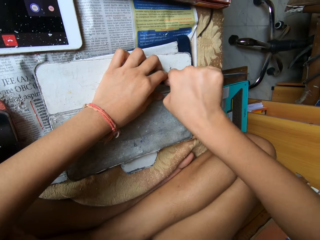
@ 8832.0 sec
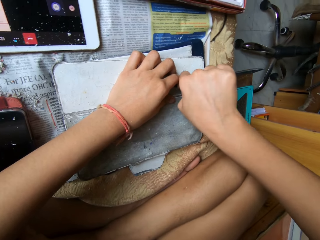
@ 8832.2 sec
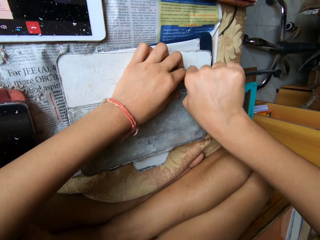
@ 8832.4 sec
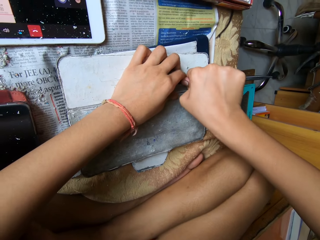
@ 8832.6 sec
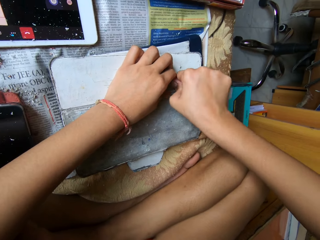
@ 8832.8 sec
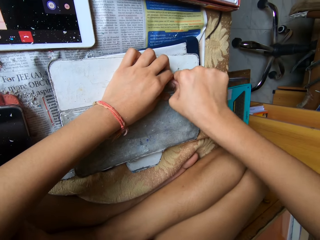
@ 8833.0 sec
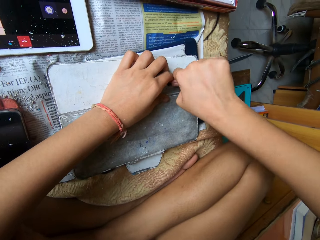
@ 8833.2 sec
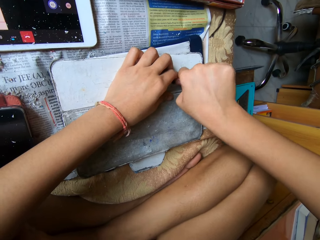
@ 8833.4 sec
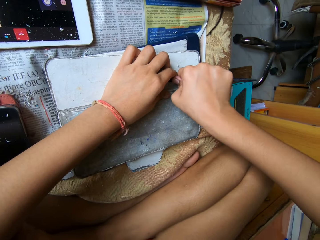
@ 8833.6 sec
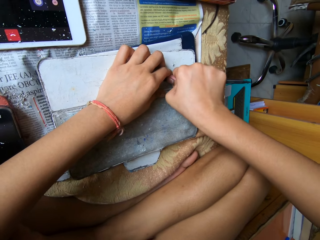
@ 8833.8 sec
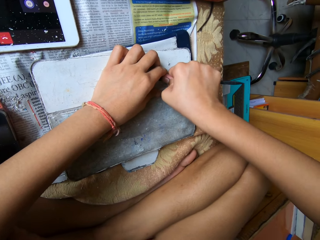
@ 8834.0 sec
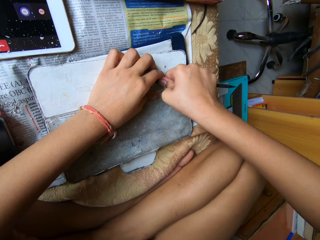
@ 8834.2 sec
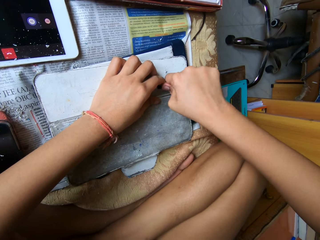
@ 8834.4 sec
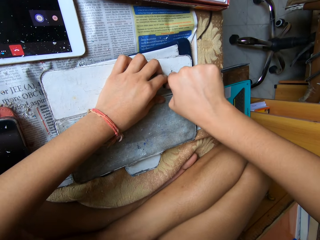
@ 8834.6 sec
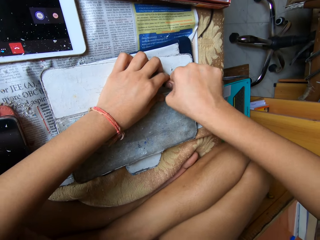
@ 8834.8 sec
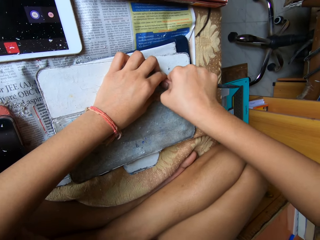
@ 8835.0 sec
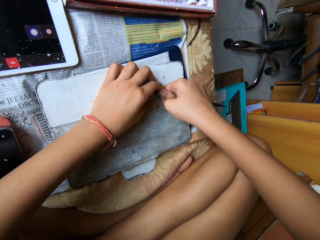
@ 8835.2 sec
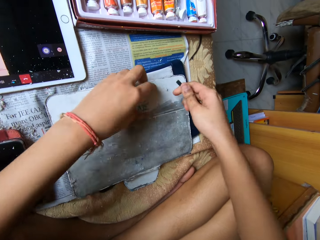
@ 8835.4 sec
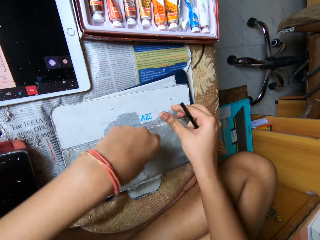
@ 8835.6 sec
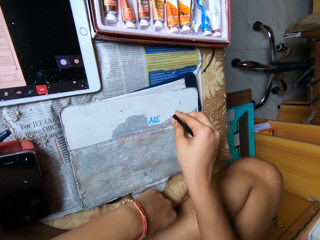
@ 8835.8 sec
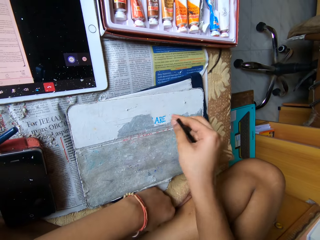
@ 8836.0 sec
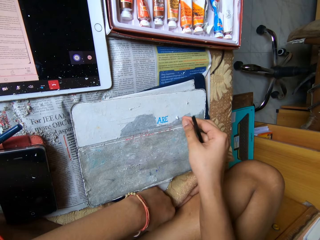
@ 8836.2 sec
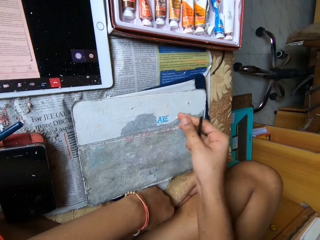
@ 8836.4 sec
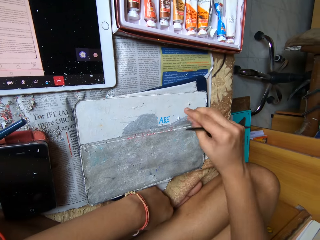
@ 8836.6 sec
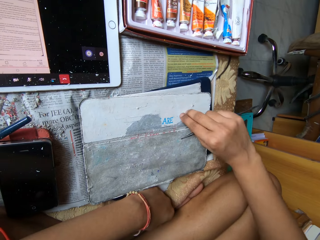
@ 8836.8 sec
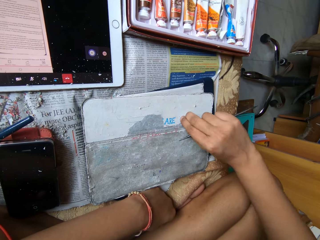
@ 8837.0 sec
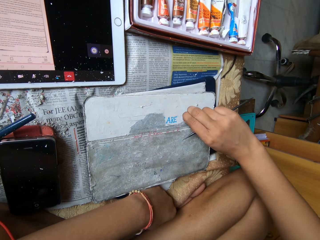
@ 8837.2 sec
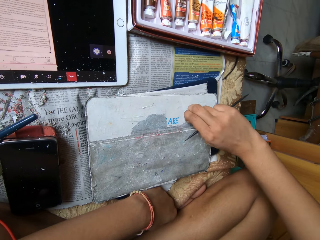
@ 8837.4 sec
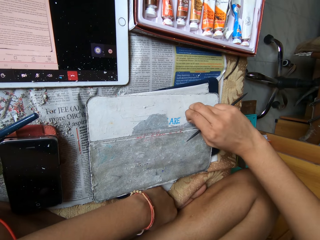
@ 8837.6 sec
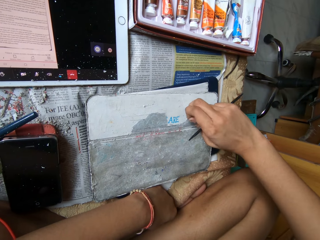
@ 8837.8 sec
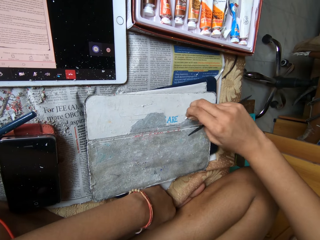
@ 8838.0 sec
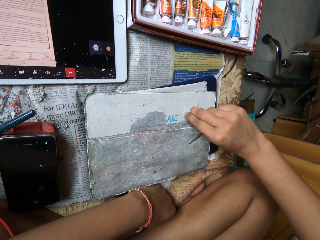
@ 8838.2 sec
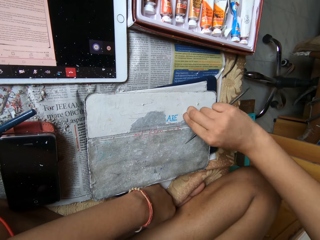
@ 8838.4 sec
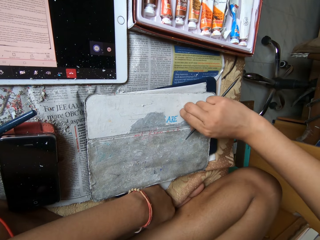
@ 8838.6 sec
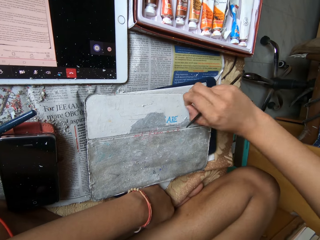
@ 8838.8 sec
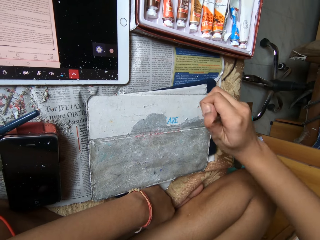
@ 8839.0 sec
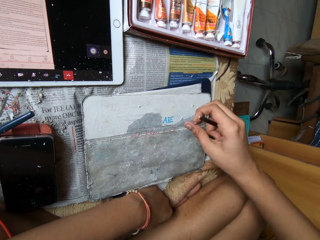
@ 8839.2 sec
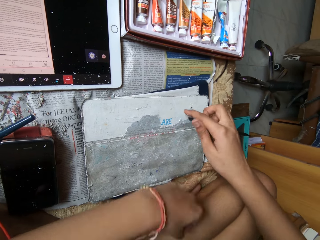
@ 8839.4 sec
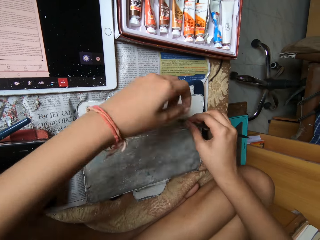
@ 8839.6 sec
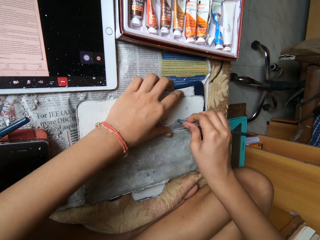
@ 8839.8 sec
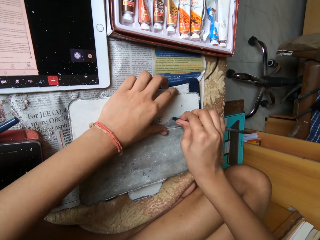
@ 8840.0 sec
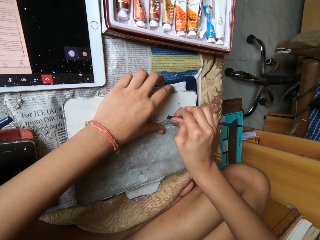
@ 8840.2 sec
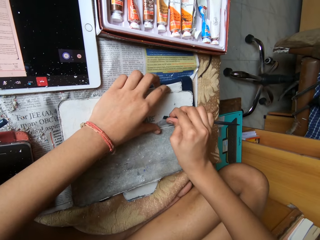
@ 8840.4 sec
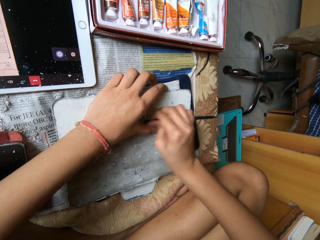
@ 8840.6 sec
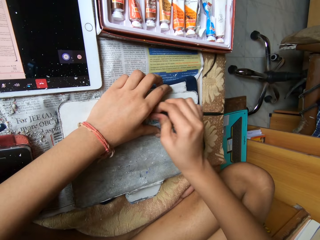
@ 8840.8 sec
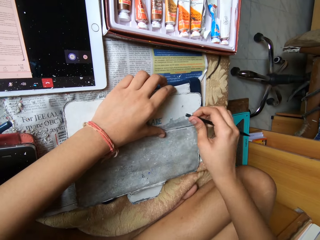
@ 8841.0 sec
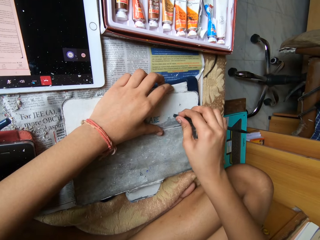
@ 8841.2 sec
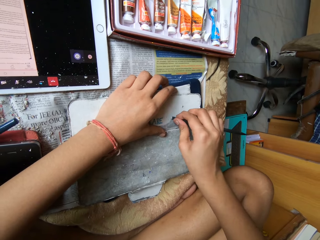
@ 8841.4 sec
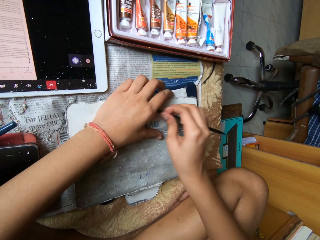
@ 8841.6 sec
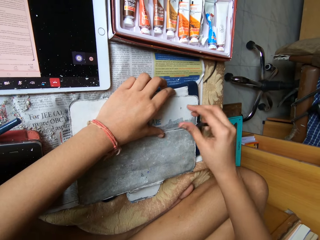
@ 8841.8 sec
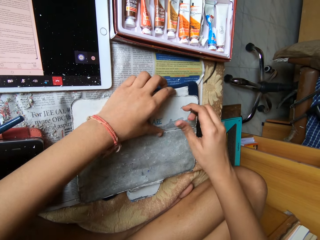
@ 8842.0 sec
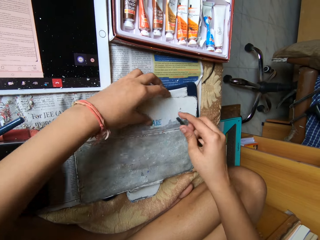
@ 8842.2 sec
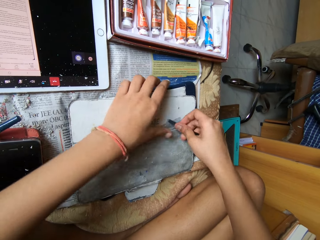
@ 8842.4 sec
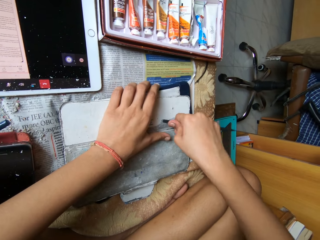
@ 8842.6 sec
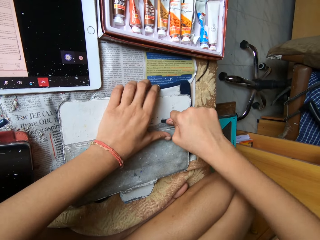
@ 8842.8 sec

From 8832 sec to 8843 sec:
The camera wearer peels the pouch on the tablet device with a black stick spudger in her right hand. She peels the pouch on the tablet device with the spudger or pen in her right hand.

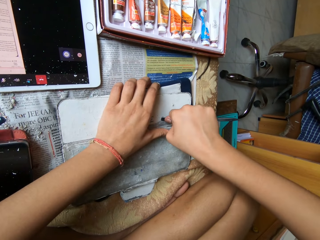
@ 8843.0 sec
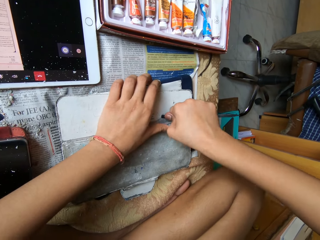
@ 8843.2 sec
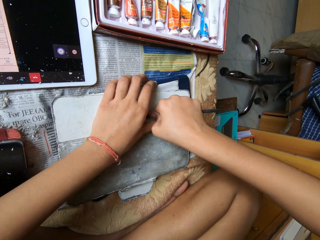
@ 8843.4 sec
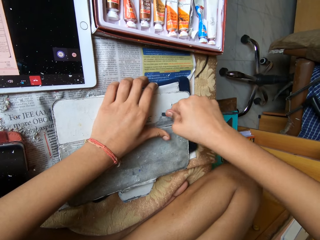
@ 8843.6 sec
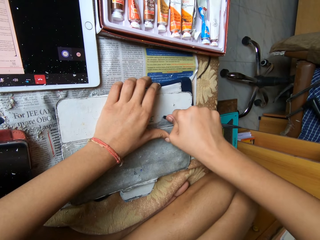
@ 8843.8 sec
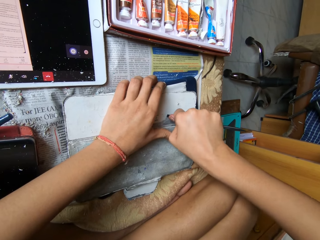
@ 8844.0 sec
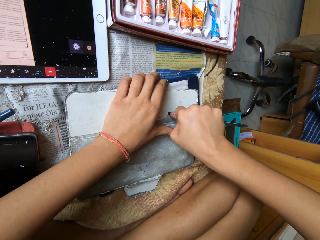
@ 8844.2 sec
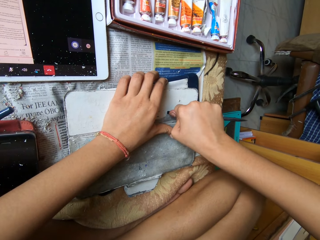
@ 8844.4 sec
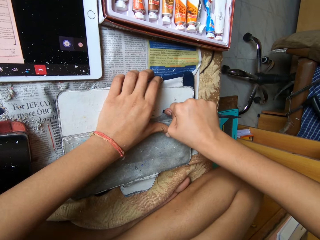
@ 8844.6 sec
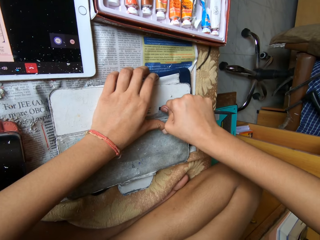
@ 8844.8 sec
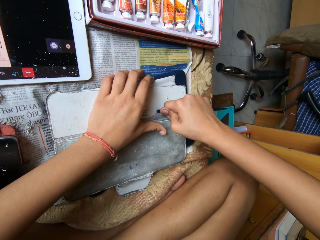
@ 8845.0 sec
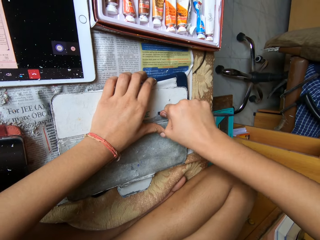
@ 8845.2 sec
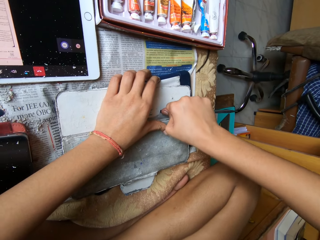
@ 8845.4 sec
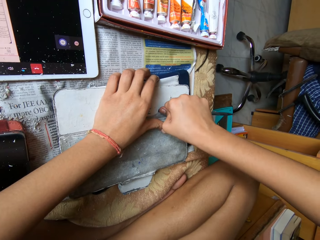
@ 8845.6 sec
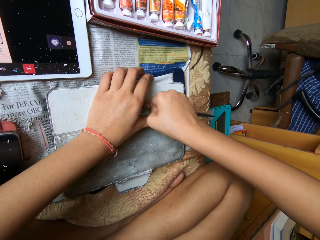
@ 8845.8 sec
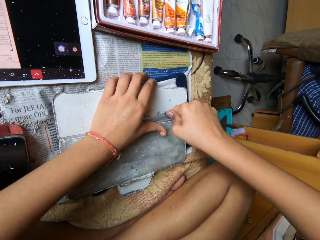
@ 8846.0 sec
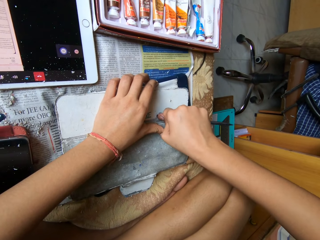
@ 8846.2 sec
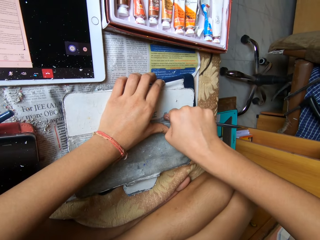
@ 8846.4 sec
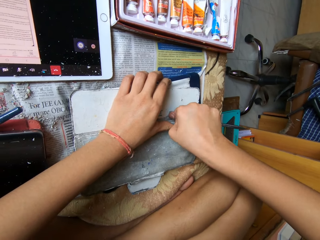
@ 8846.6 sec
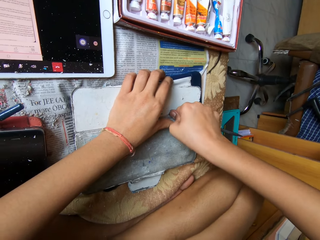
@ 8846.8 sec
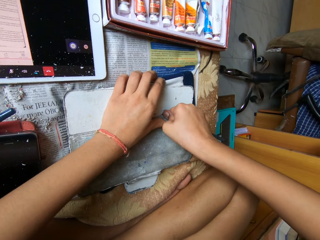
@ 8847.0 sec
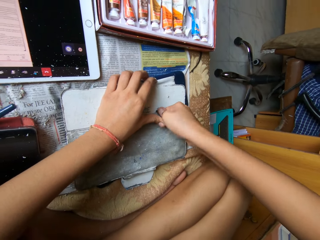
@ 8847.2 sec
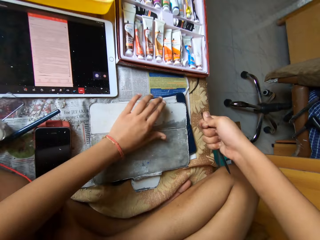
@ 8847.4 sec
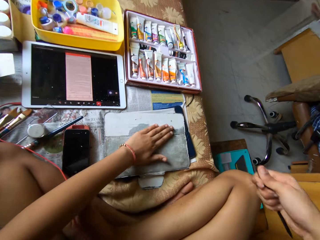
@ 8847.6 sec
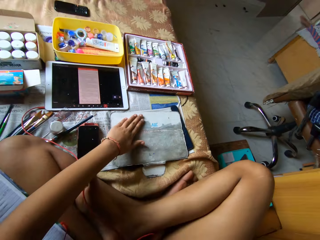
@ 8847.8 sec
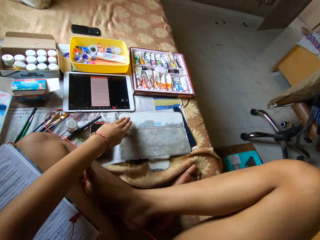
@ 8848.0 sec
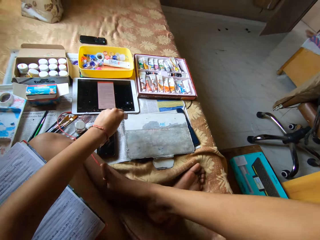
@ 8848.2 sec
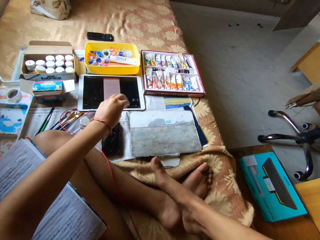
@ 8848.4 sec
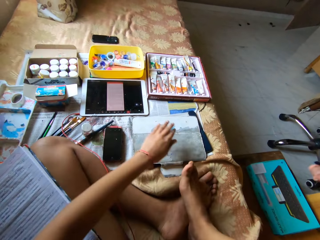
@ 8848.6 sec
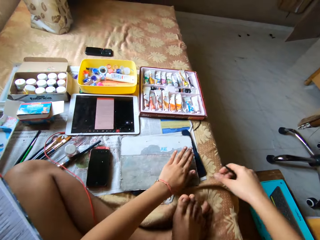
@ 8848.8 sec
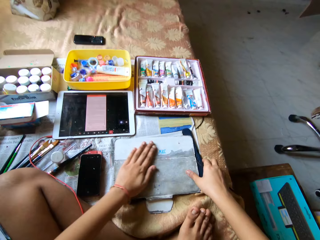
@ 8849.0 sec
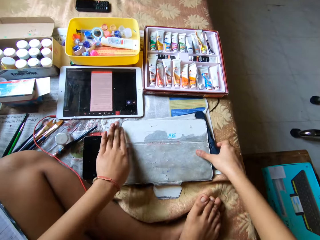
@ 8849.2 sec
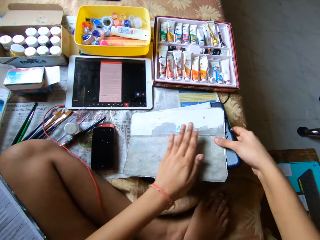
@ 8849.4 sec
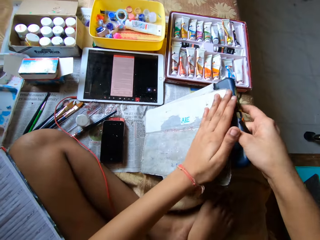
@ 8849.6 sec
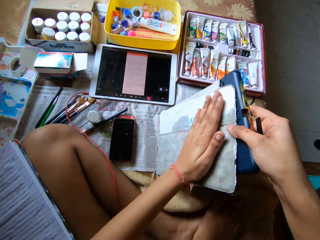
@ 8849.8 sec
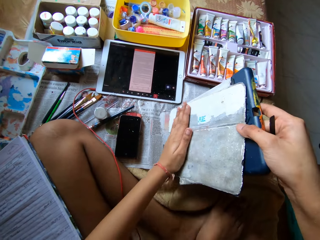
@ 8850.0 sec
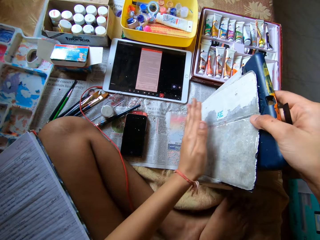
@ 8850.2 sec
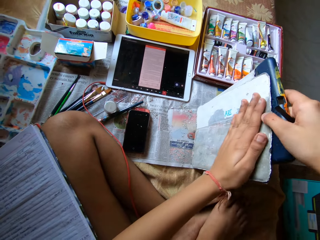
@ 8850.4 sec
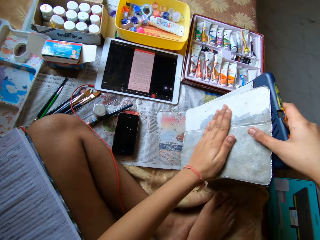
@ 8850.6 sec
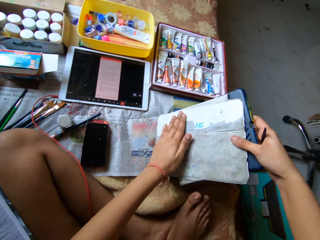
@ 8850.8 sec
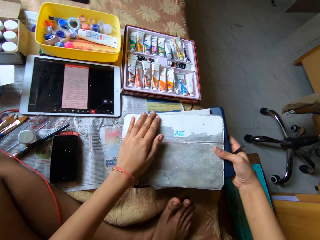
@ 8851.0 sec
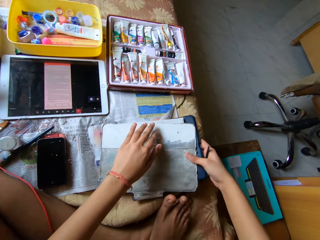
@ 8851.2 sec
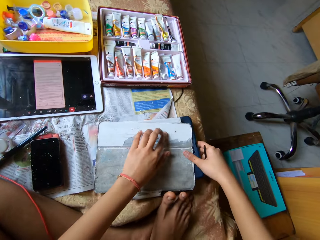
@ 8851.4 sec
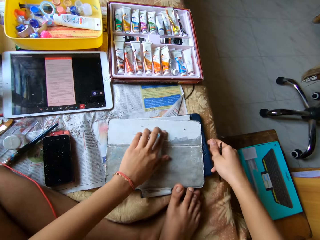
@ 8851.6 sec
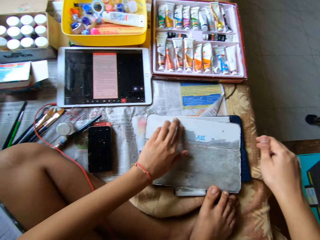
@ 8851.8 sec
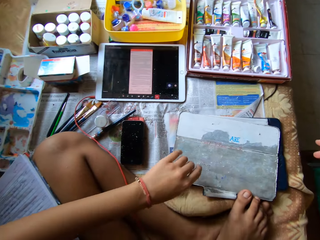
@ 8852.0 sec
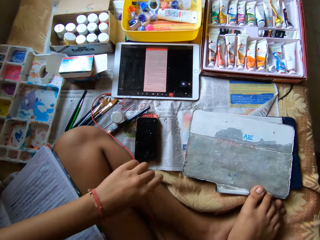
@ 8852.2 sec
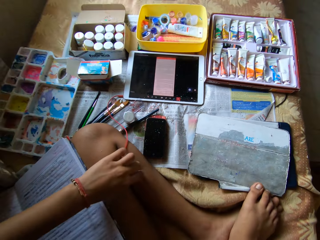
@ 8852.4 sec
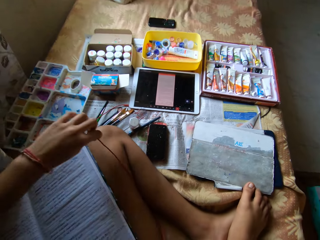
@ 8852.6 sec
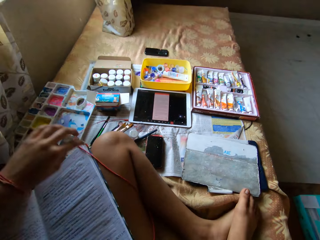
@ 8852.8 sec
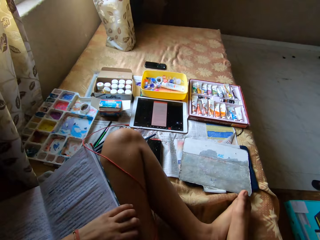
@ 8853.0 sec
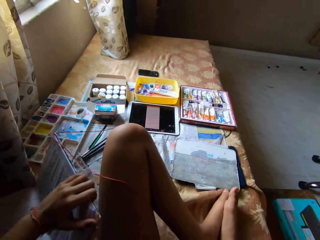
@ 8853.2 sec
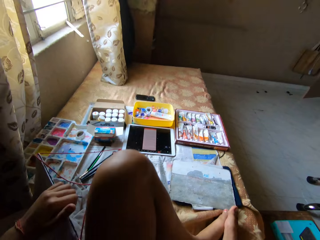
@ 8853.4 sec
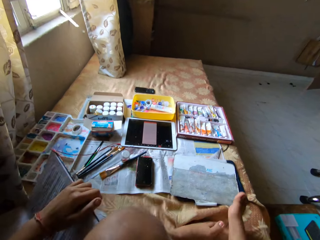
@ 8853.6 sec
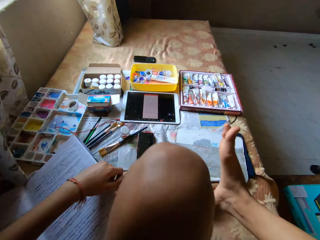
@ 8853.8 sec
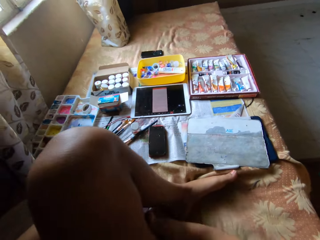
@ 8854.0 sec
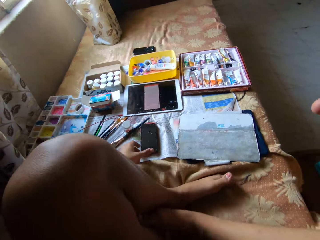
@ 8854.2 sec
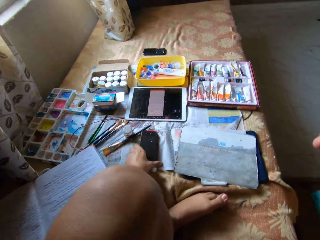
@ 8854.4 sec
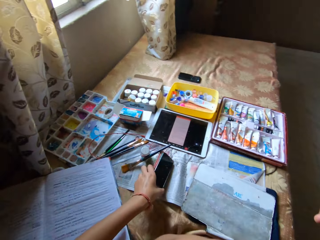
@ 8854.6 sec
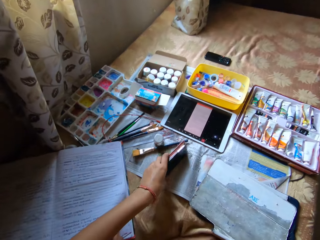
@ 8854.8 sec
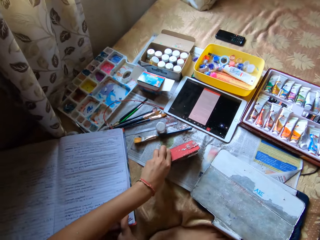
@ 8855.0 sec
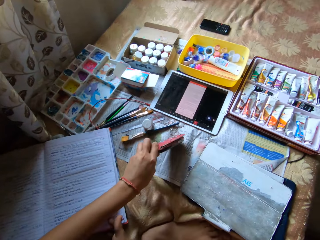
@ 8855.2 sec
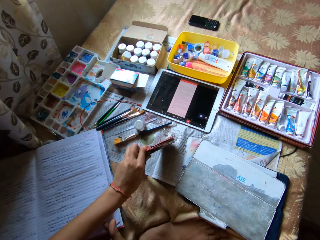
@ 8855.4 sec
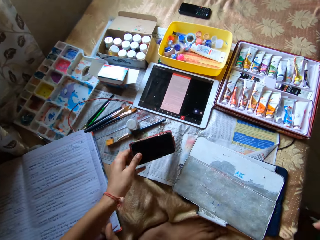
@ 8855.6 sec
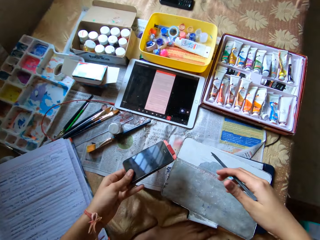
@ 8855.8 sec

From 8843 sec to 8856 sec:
The camera wearer removes paper with a black stick spudger. She dusts the pouch on the tablet device with her left hand. She picks up the tablet device with her right hand and lowers the tablet device in her right hand on the table. She adjusts a wire on her lap with her left hand. She adjusts a book on her lap with her left hand. She places the book down. She picks up a phone on the table with her left hand.
